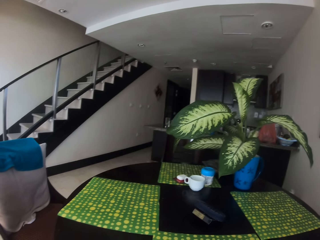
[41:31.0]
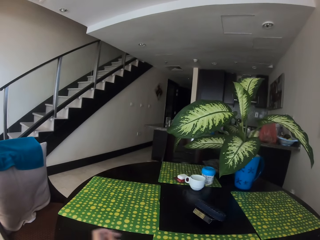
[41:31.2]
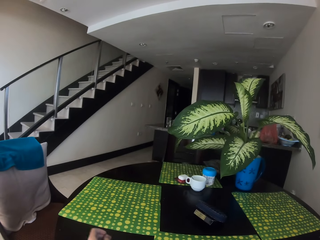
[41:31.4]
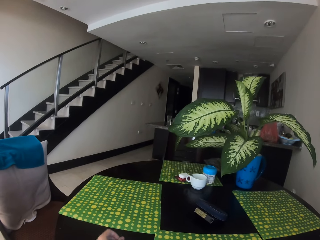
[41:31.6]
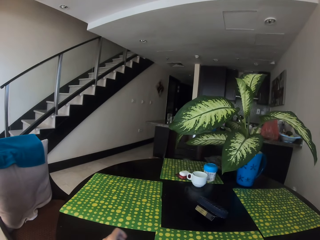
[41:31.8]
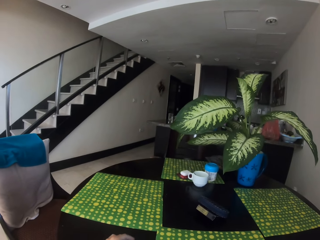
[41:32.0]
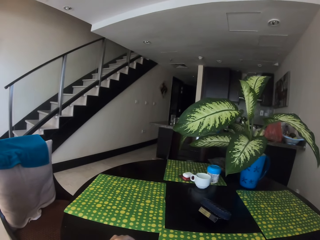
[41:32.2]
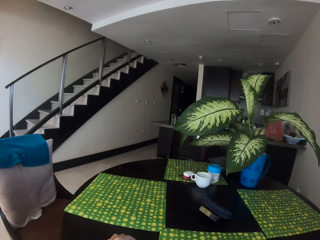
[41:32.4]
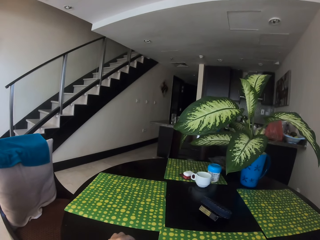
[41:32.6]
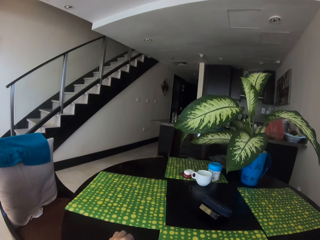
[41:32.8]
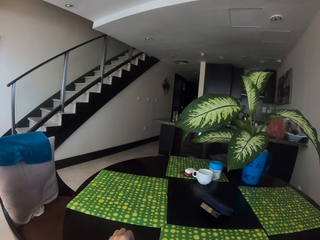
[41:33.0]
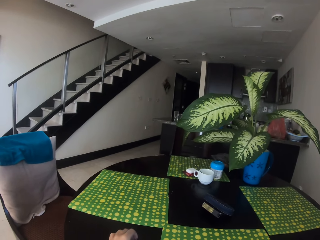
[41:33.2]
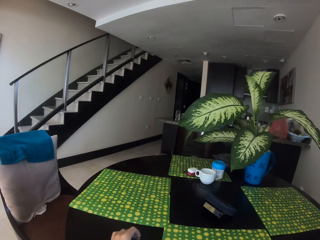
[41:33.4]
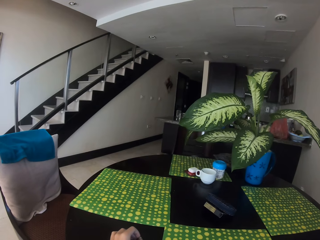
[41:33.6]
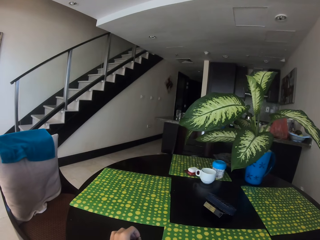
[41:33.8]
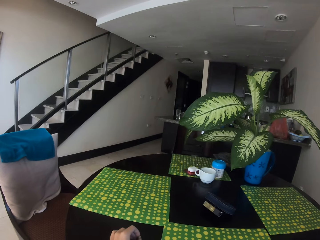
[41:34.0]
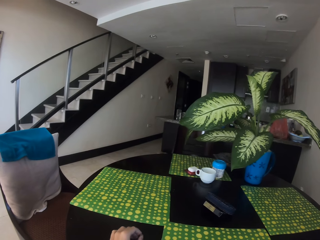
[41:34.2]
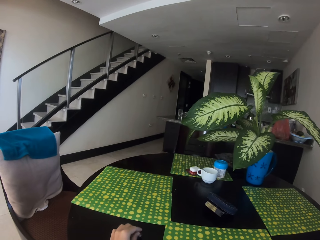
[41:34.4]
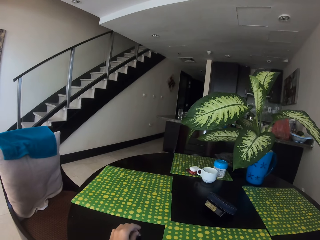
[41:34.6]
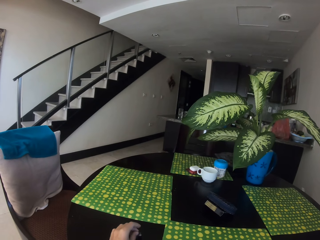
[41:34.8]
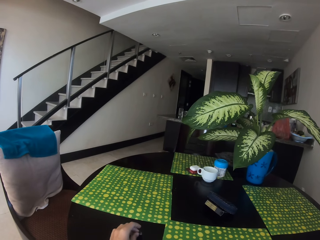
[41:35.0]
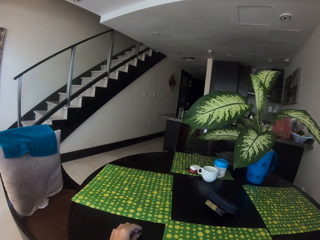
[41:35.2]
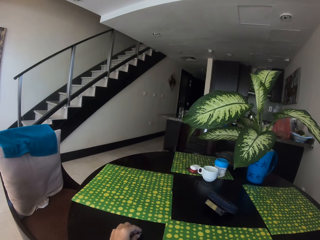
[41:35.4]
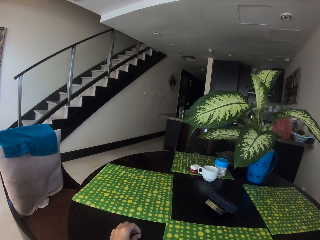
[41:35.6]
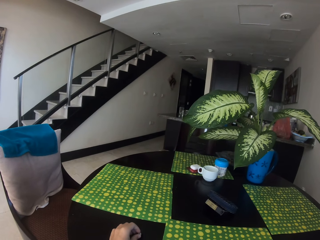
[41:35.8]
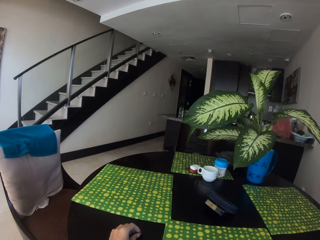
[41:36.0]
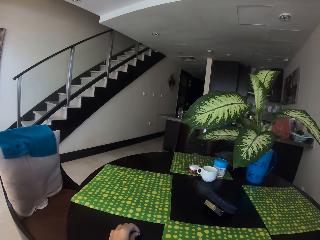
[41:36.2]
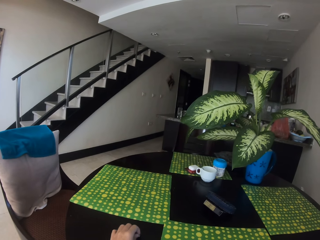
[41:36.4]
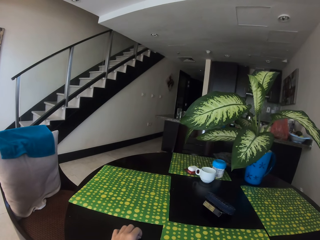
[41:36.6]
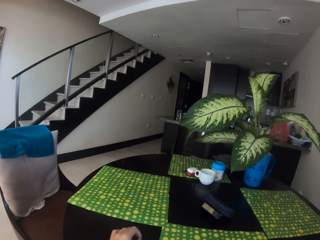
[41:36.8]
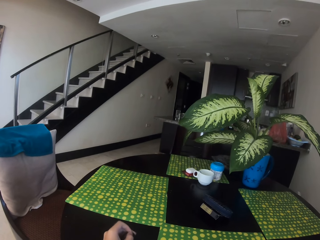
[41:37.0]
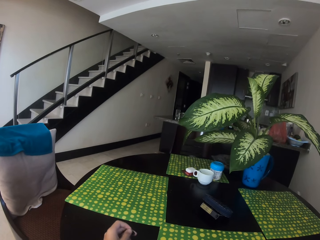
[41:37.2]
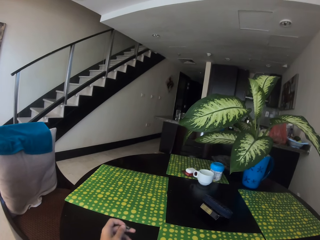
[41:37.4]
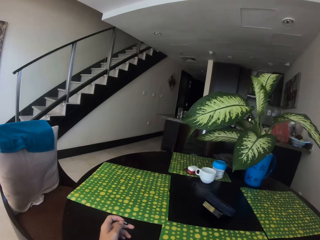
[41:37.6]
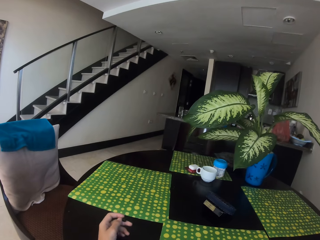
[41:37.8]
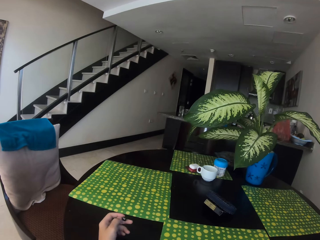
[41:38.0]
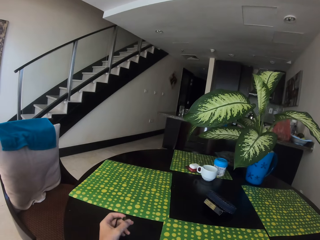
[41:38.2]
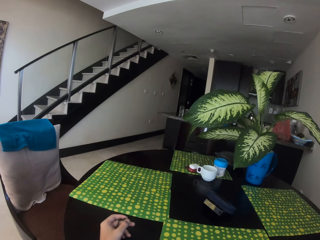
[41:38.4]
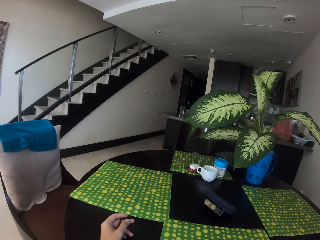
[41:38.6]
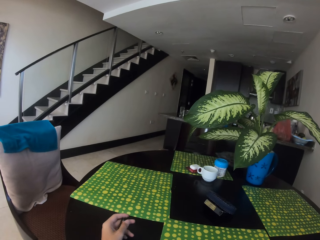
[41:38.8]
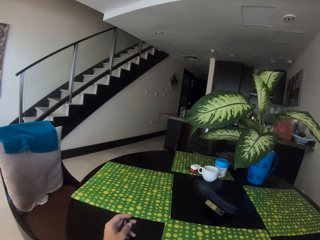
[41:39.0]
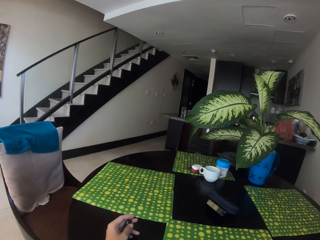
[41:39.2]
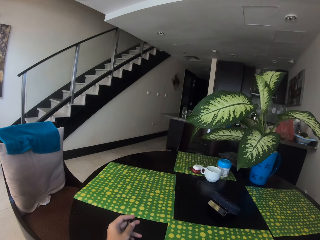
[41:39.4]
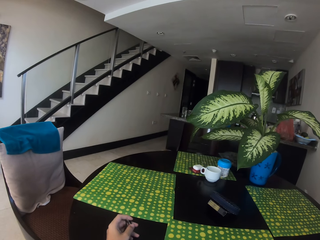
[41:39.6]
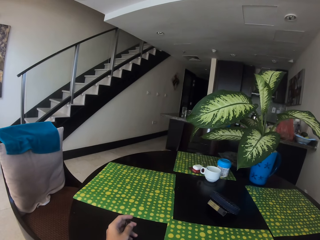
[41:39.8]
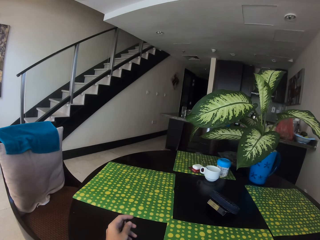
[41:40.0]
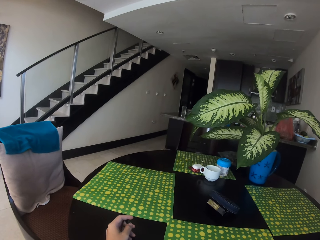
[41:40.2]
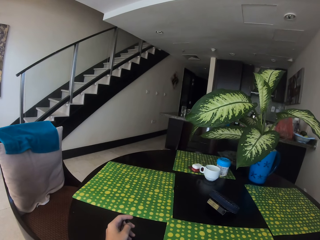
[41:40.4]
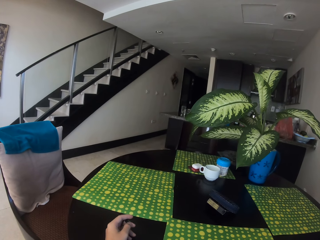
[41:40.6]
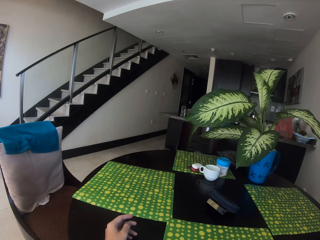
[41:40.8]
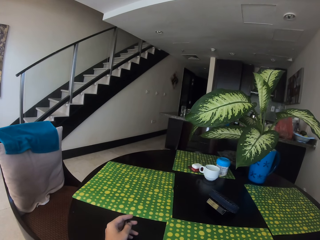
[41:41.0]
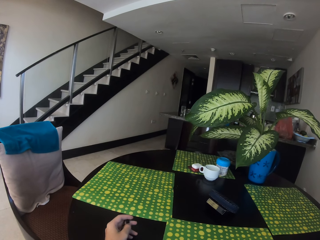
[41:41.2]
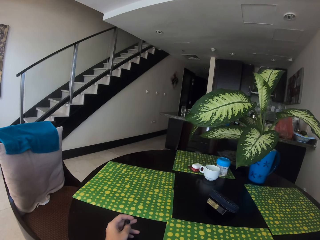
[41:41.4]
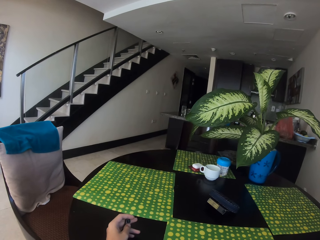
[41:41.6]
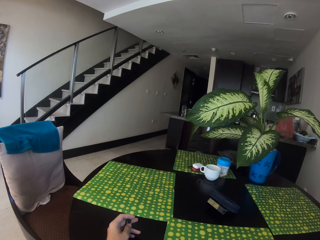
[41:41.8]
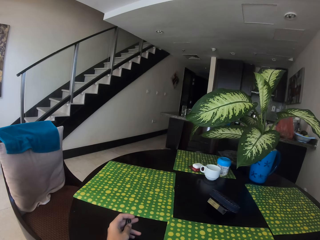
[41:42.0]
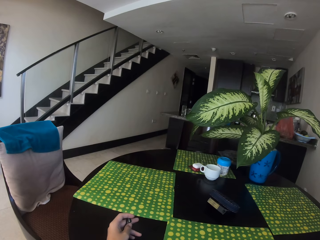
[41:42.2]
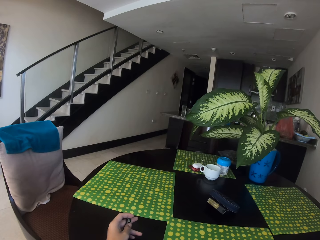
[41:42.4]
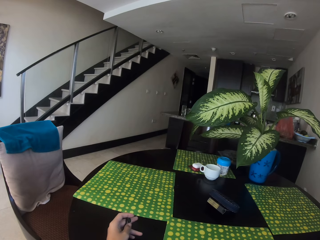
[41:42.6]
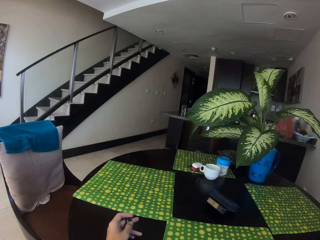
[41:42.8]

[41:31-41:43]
The camera wearer fidgets with a rope on the dining table with her left hand. She holds something.

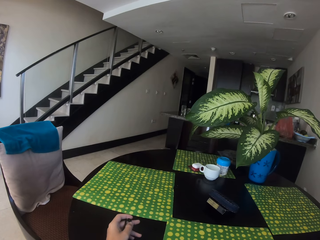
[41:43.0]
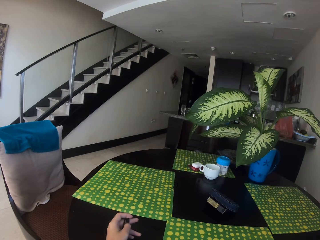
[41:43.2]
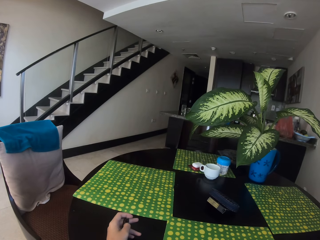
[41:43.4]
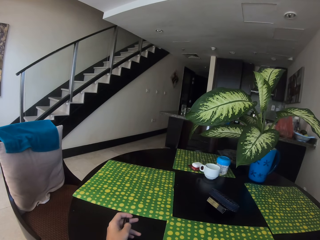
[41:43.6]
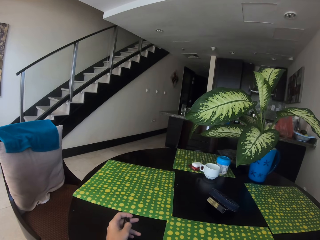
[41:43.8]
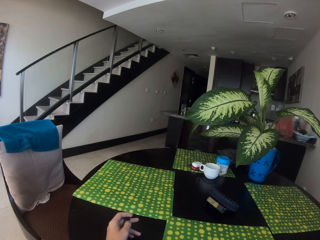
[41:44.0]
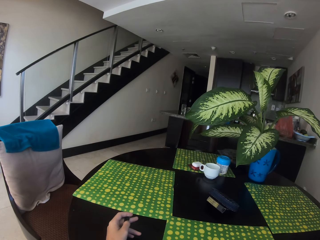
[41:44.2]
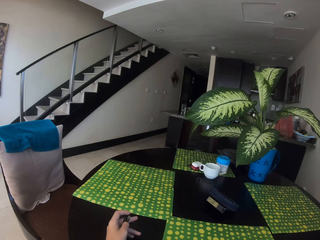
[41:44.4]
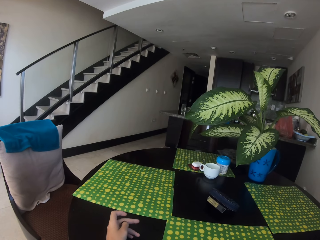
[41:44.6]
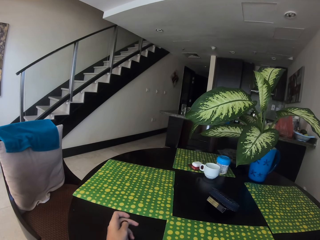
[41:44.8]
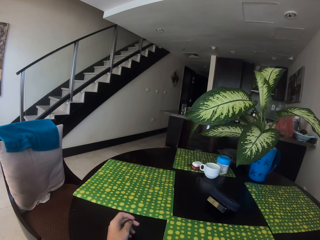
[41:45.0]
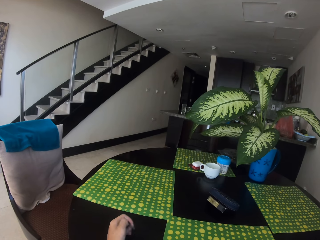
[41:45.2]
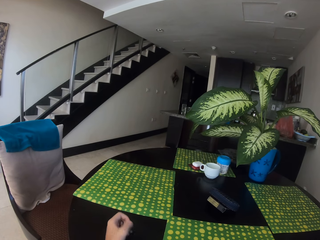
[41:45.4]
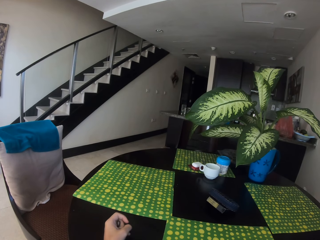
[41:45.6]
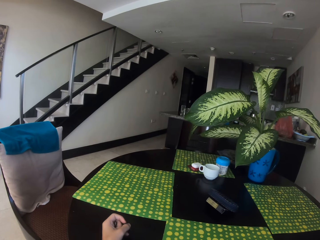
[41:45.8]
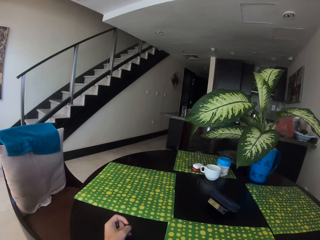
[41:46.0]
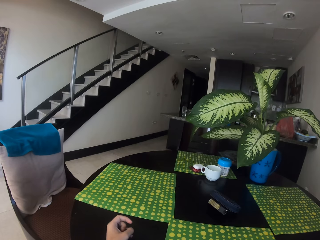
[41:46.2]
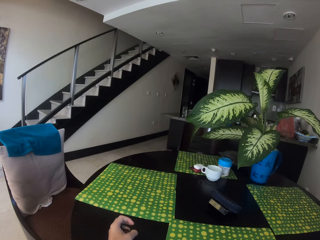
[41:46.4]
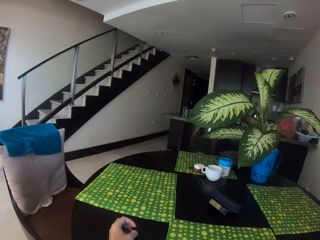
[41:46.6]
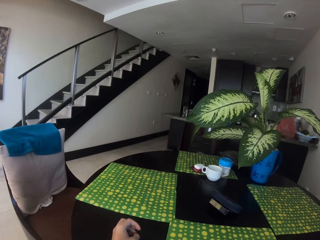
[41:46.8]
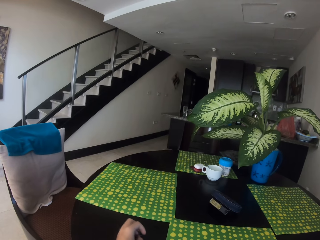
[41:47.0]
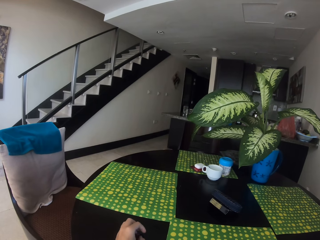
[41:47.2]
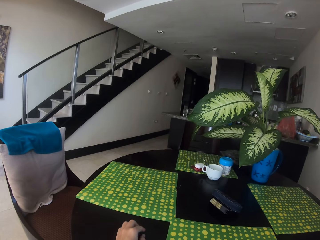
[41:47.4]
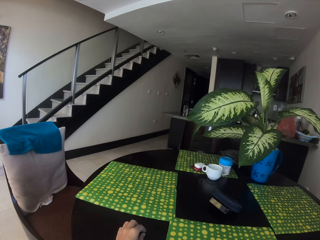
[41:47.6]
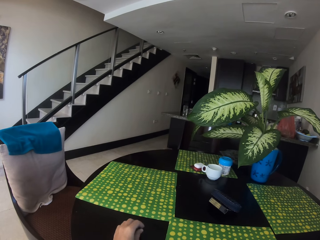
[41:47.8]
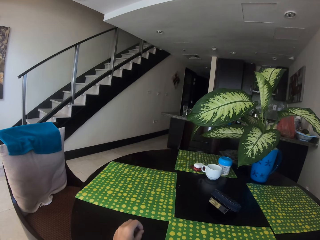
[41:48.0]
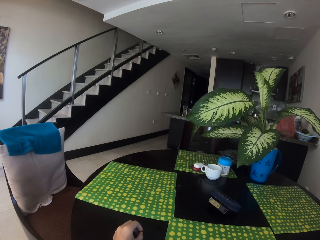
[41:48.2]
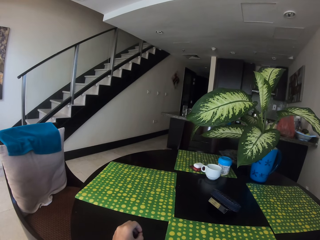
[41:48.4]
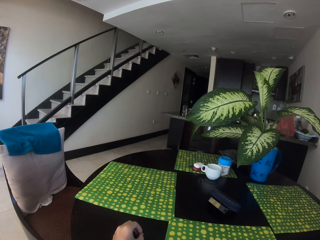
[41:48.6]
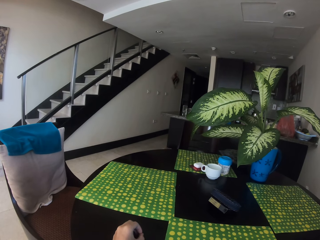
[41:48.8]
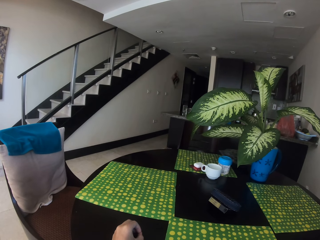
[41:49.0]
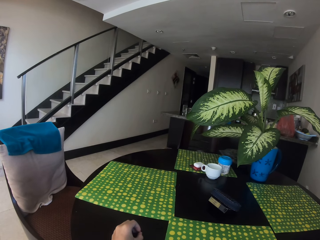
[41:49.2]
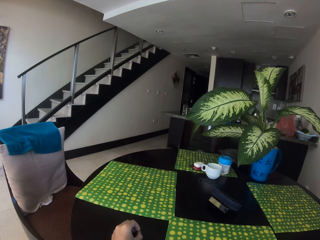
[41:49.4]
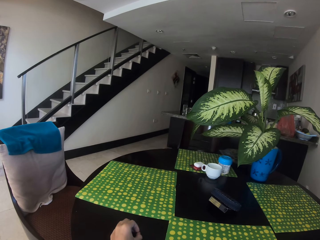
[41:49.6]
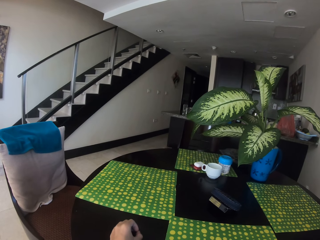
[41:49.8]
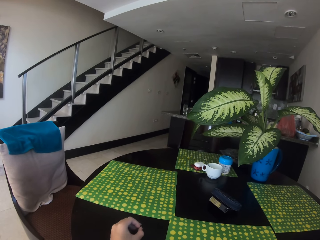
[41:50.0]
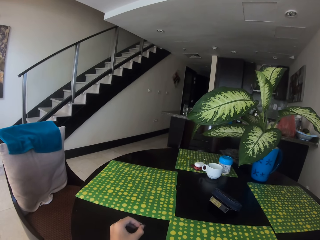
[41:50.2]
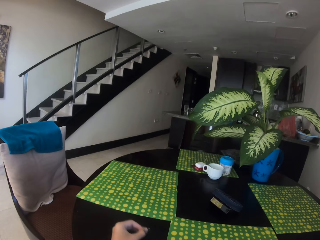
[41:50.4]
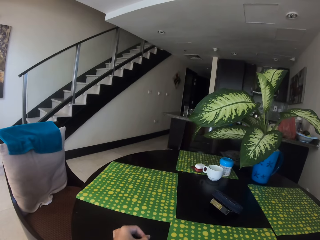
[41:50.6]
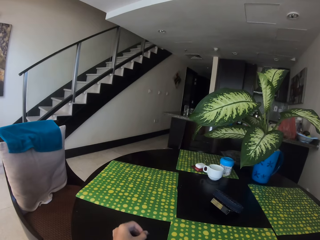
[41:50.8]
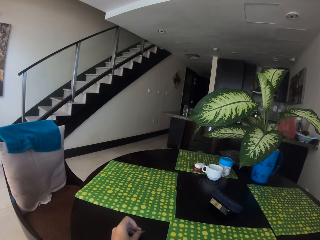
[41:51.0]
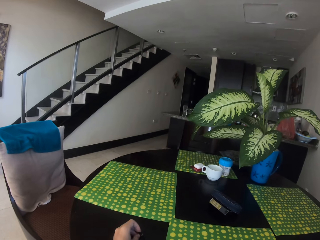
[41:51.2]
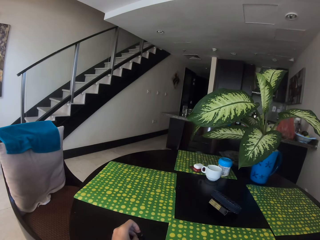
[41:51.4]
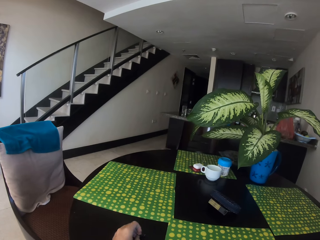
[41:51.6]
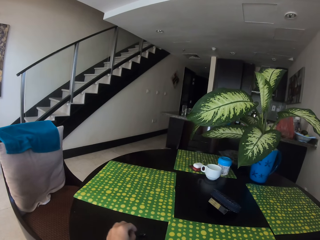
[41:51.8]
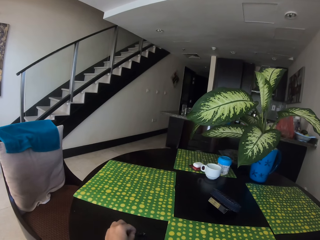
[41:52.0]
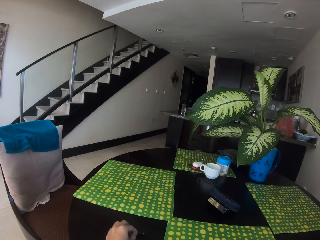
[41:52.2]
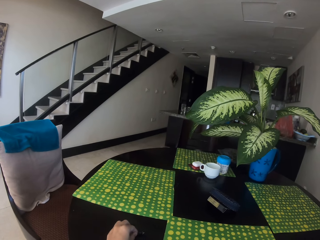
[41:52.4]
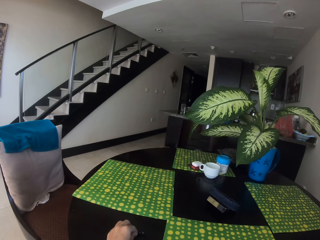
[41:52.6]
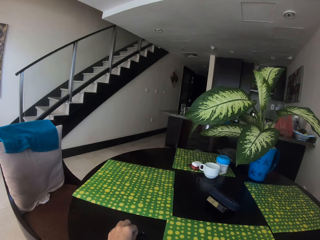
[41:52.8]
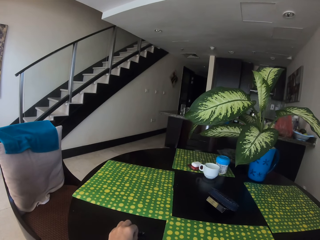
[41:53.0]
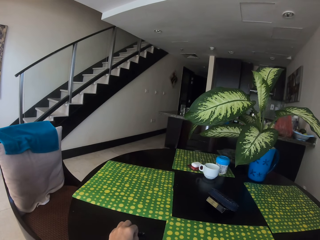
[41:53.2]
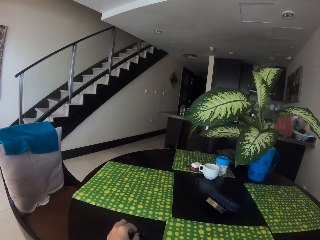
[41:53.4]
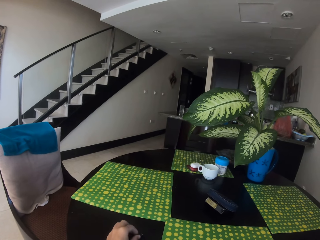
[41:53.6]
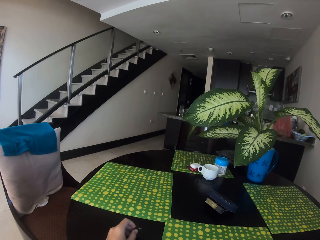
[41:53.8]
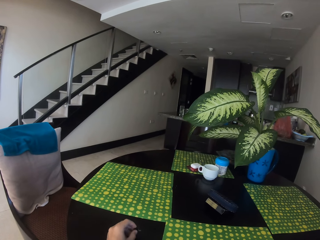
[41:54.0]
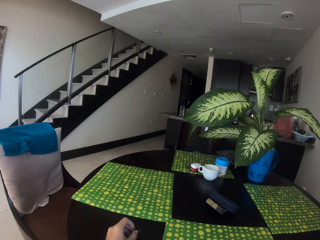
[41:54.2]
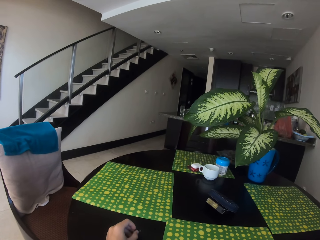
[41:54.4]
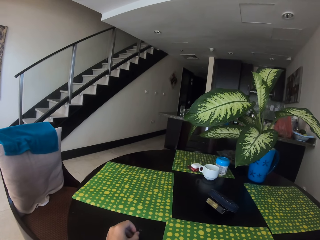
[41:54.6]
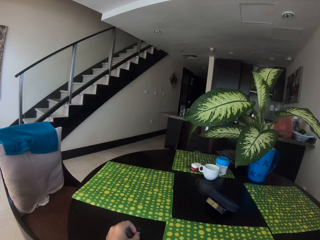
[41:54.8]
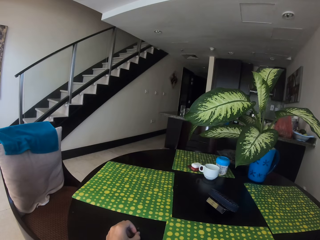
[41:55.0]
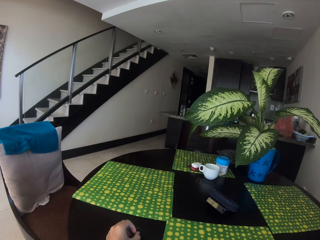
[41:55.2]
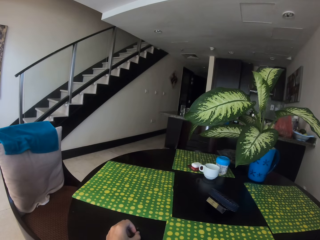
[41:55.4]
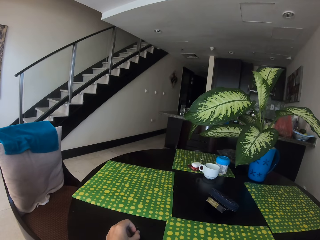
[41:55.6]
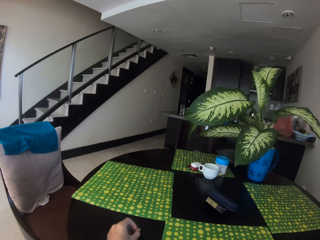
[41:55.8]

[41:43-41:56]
The camera wearer puts something on the table. They hold something. They put something on the table.
